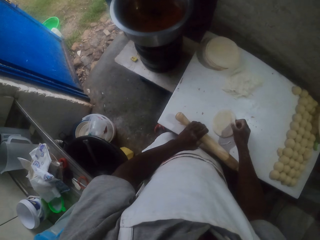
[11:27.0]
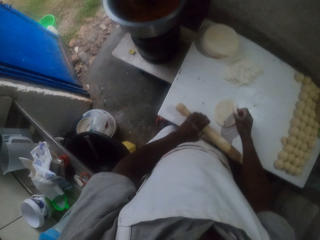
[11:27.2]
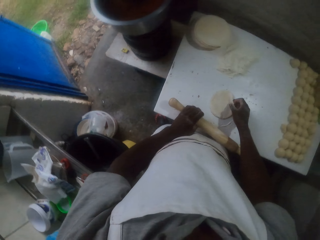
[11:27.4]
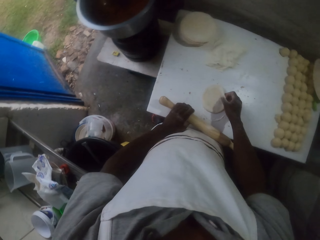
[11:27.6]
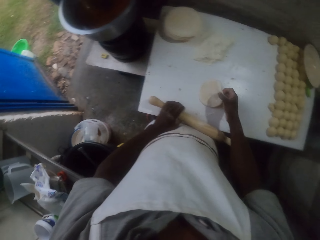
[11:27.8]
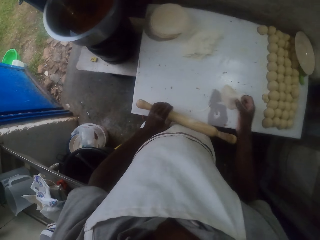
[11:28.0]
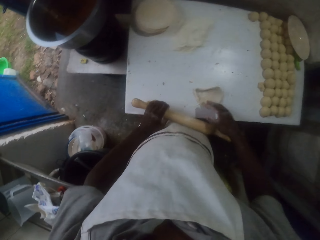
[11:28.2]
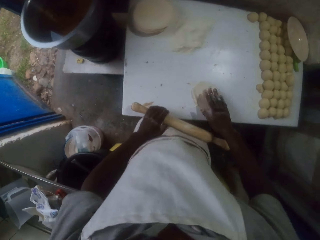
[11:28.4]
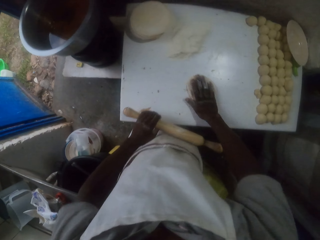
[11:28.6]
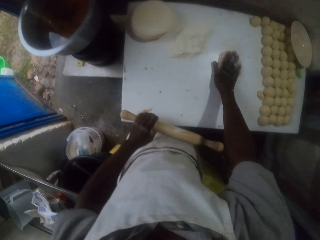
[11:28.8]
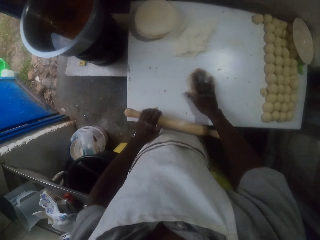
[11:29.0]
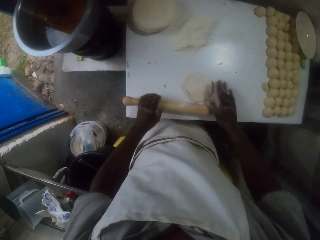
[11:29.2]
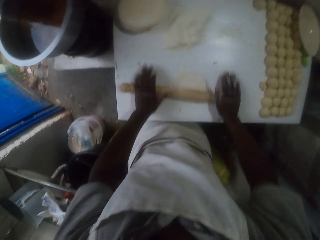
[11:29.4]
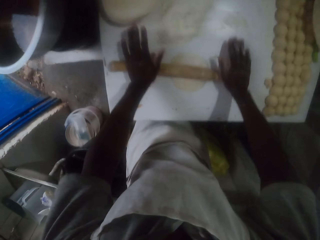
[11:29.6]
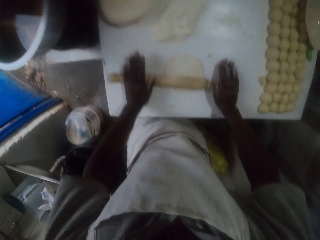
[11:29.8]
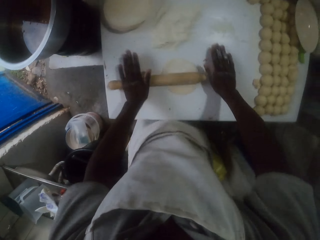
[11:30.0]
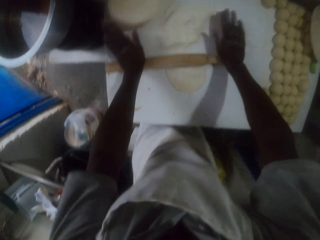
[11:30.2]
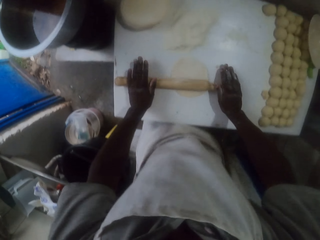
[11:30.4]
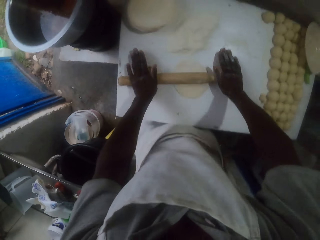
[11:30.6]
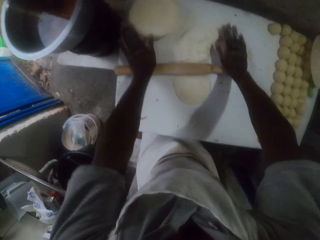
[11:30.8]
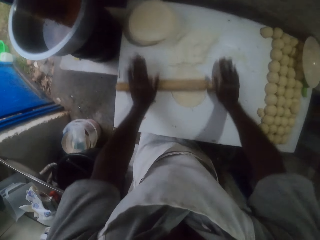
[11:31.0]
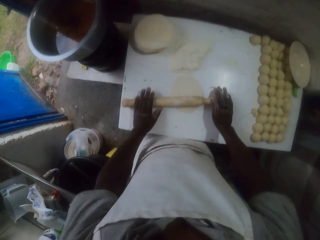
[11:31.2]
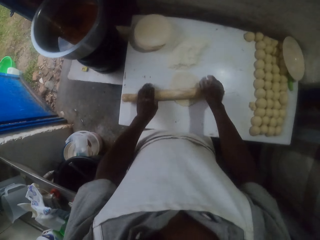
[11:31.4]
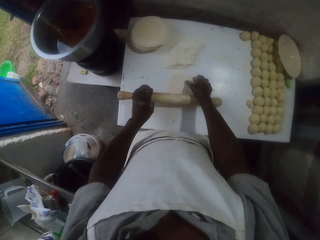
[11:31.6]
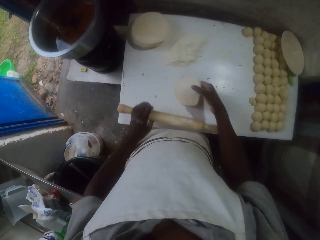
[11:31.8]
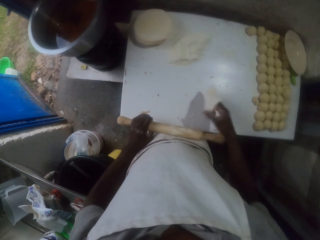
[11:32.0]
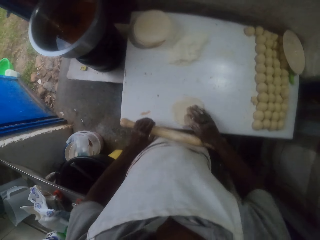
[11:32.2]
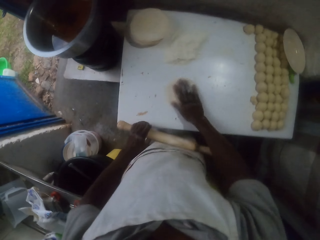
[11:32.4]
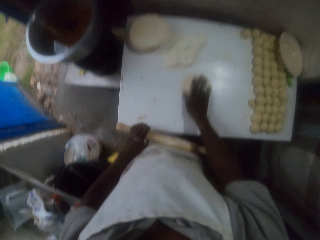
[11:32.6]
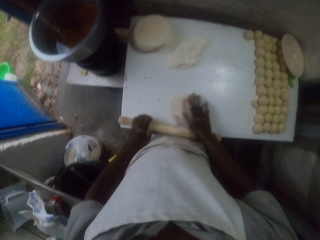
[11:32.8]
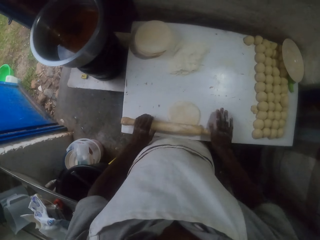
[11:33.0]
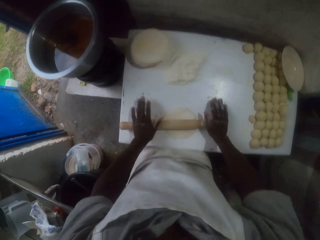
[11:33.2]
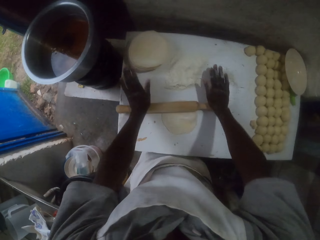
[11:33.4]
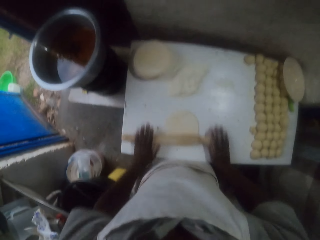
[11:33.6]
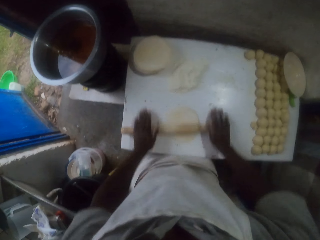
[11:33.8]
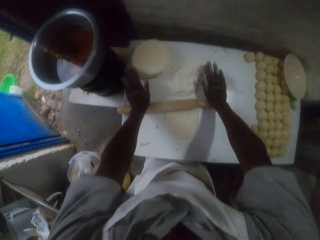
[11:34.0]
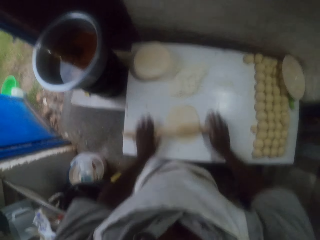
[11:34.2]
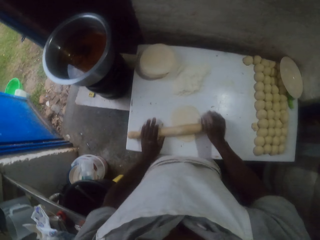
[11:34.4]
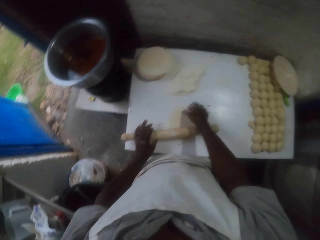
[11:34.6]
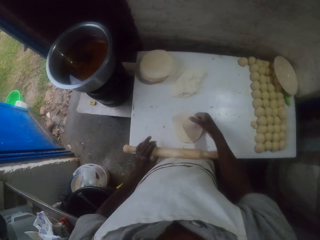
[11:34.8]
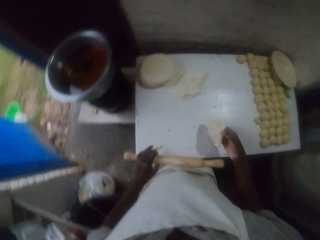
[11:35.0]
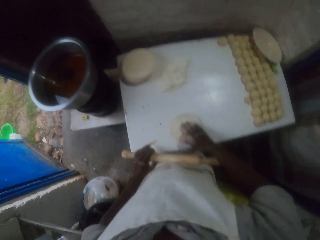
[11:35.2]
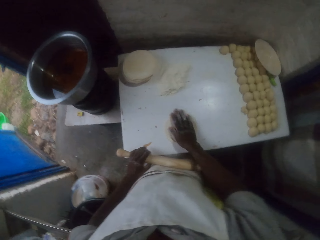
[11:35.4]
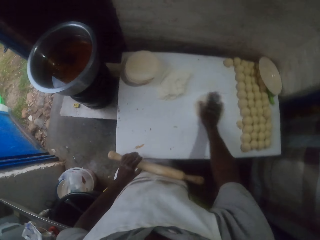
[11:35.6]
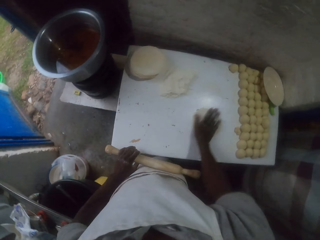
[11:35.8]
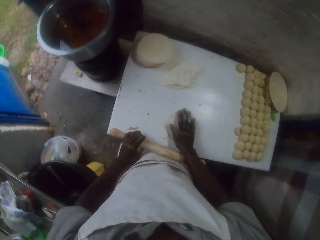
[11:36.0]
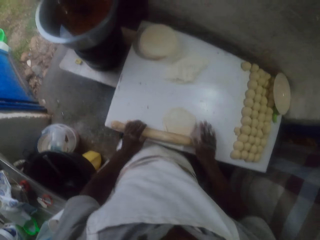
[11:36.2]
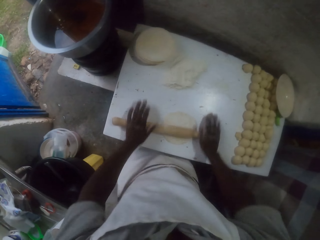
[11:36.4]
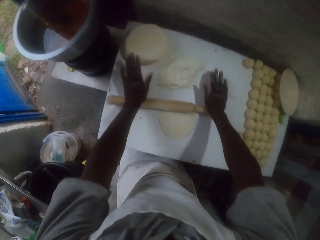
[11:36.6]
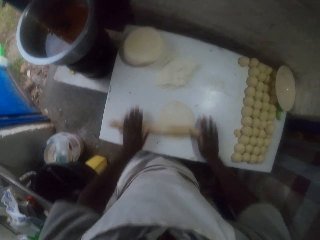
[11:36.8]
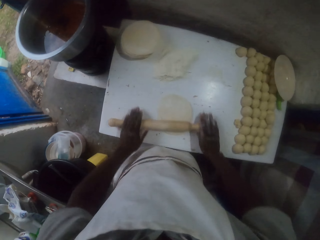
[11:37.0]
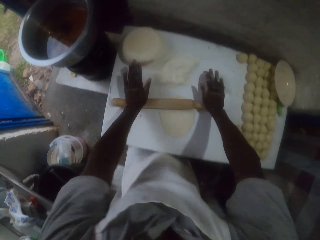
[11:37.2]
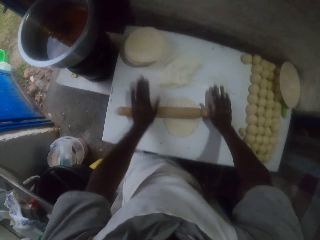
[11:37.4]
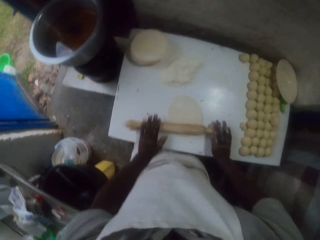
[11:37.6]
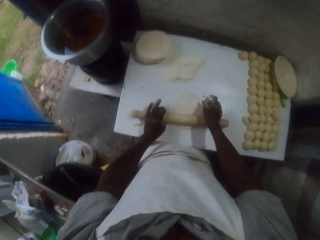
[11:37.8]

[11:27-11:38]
The camera wearer flips the dough. They dust the dough with flour. They roll the dough with a rolling pin. They flip the dough. They roll the dough with the rolling pin. They flip the dough. They roll the dough with the rolling pin.

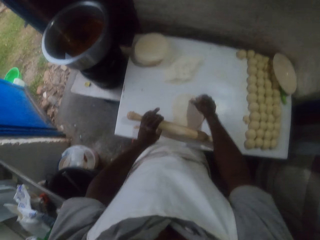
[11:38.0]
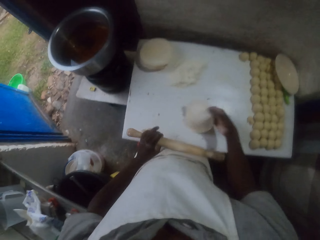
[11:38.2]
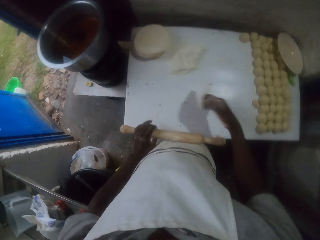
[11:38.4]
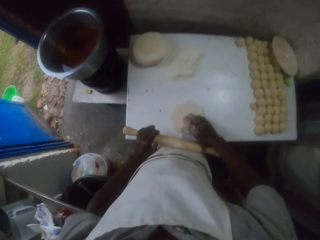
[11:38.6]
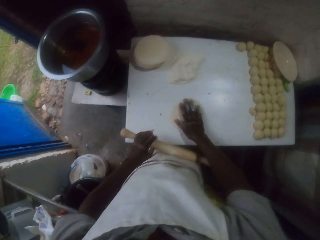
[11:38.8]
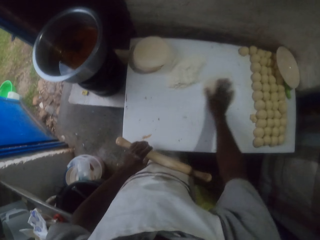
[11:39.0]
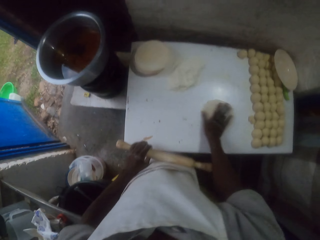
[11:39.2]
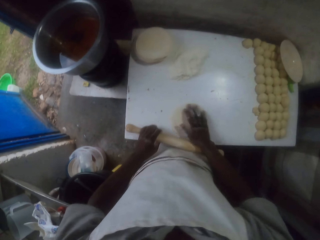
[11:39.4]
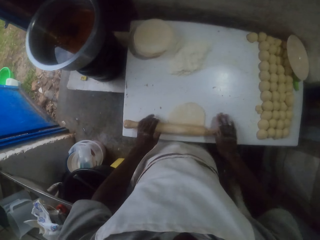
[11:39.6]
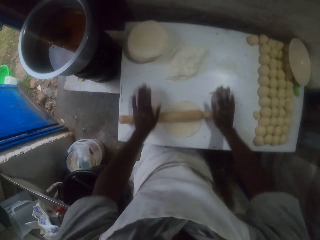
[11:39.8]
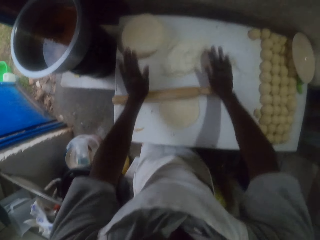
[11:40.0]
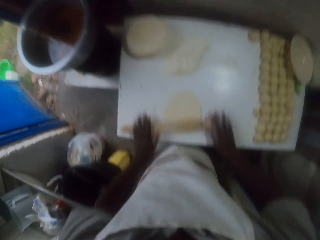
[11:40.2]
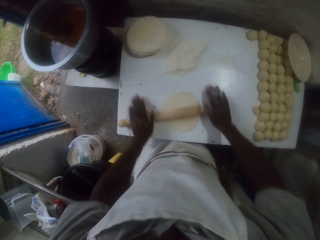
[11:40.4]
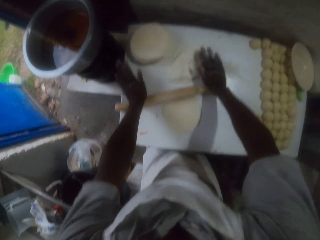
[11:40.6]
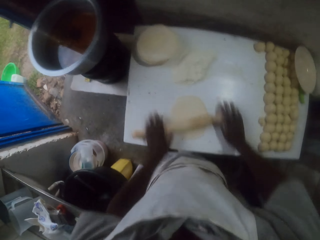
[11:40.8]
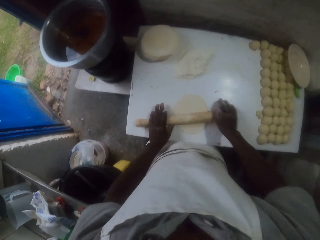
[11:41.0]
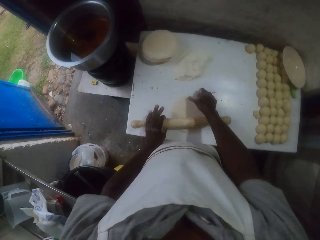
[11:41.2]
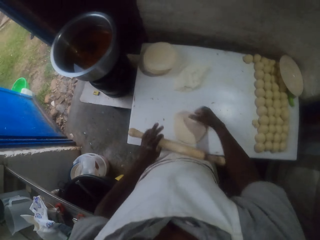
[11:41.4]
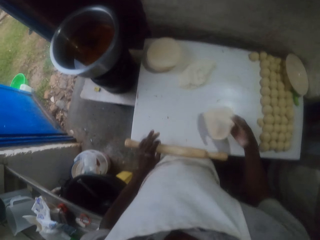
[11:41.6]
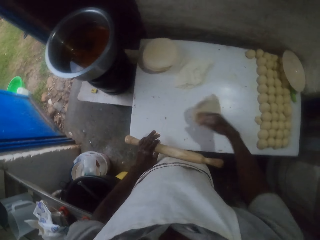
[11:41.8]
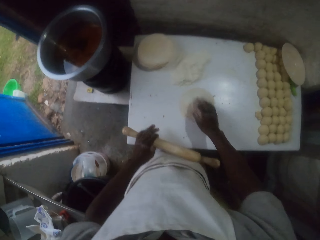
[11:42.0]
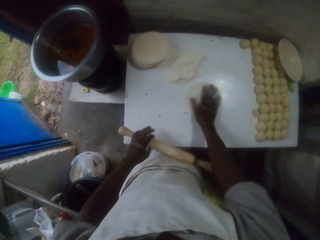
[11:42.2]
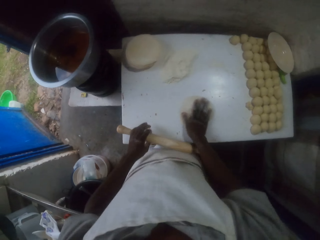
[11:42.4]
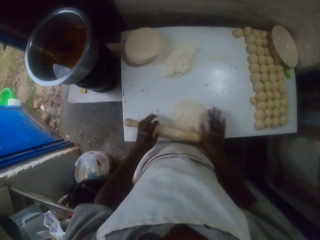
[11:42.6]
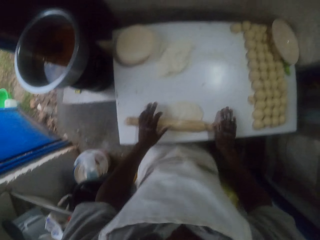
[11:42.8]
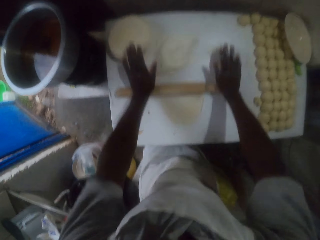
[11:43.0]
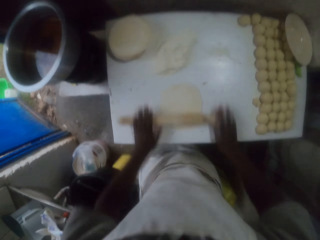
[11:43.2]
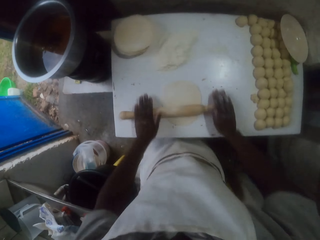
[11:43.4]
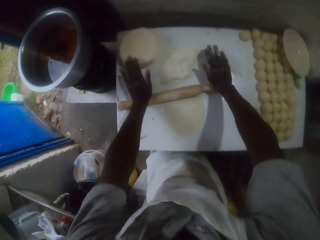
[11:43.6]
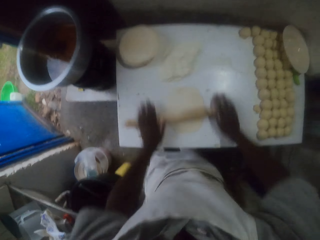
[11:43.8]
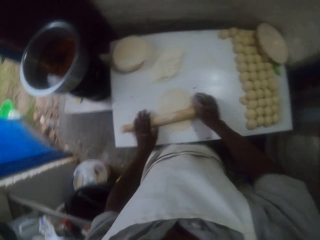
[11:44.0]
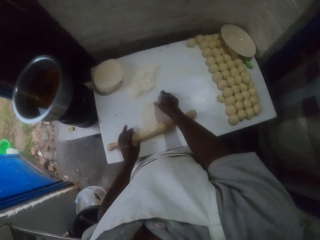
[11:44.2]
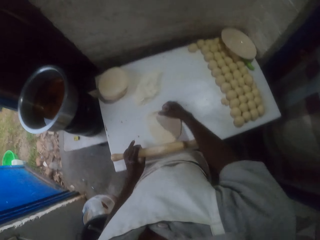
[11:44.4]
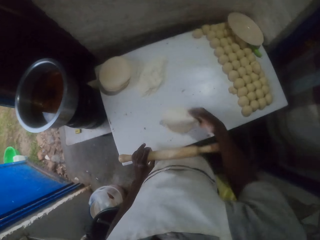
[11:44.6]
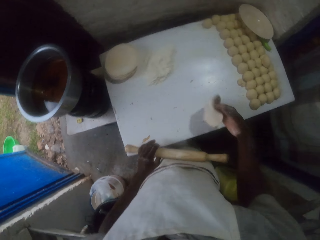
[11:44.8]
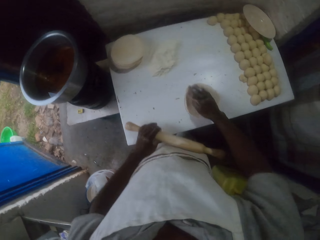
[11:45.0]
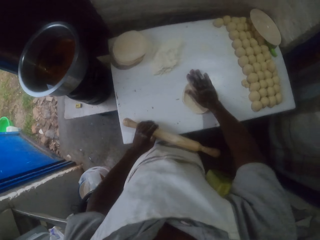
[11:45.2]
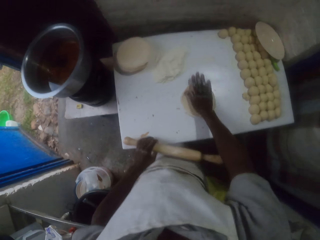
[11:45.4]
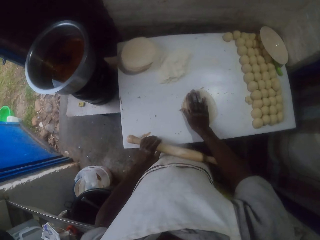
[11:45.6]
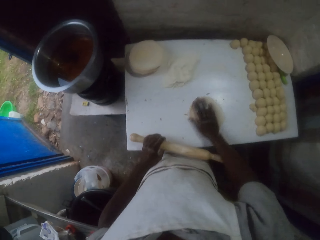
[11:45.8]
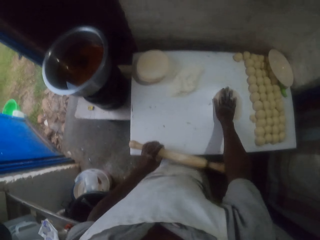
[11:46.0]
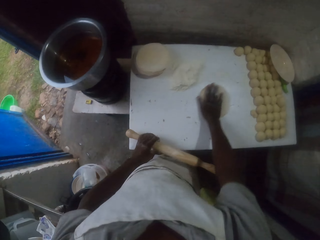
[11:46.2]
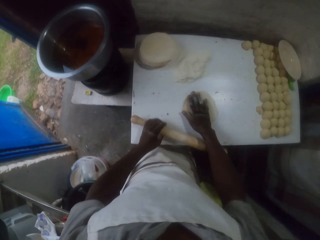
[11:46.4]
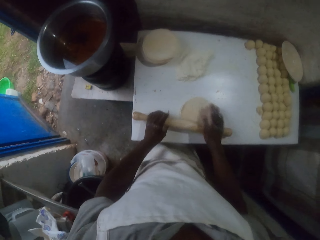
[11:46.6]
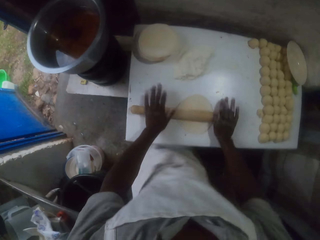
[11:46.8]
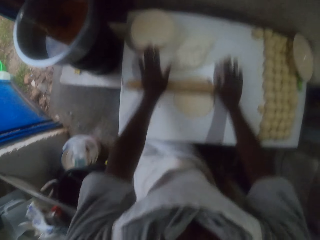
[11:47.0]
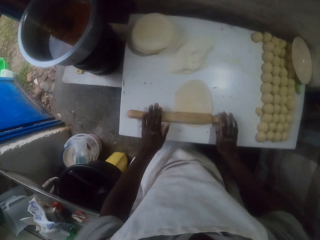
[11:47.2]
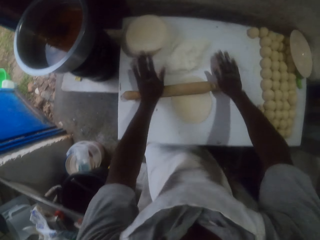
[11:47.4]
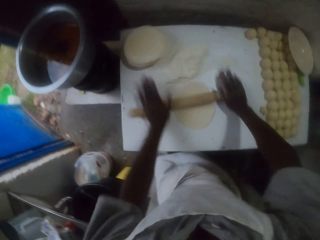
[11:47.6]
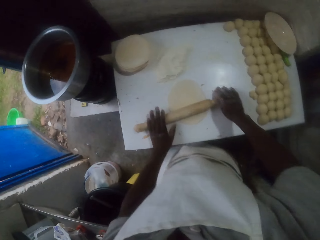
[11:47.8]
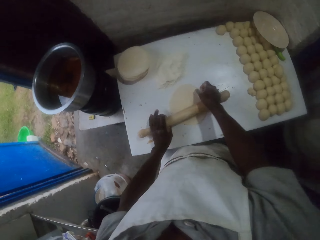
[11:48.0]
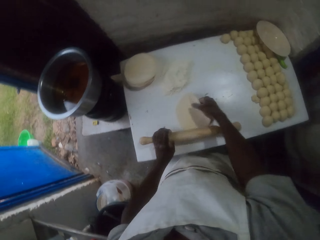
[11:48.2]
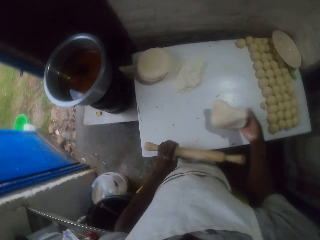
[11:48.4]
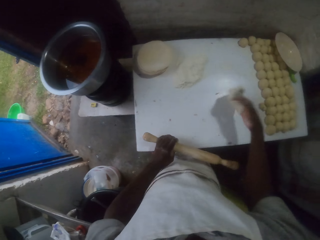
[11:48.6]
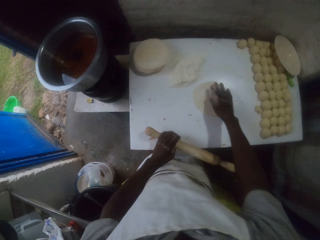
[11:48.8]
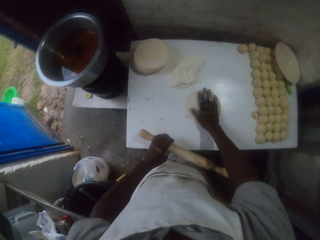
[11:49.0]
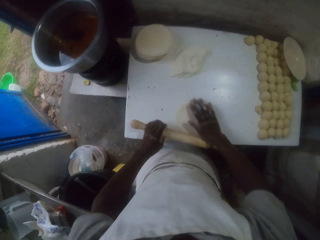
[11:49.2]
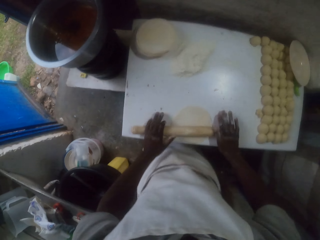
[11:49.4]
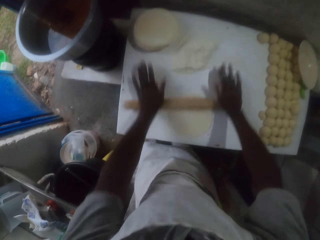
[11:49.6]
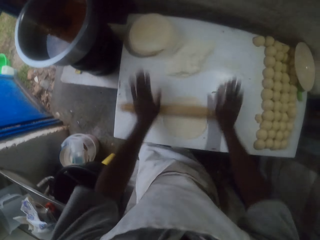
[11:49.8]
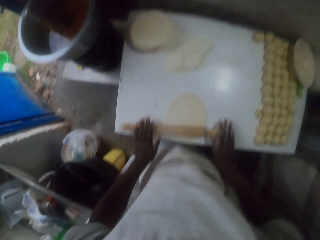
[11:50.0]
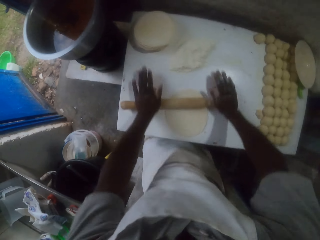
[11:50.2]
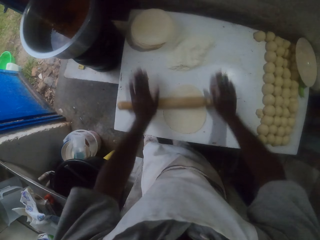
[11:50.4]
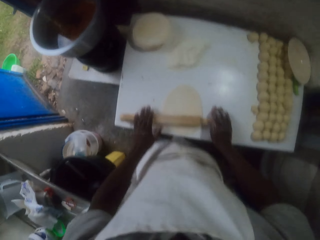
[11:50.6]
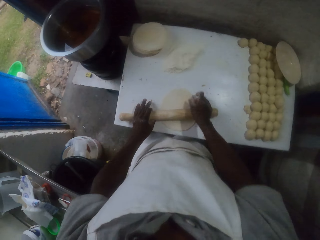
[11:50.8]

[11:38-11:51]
The camera wearer flips the dough. They dust the dough with flour. They roll the dough with a rolling pin. They flip the dough. They roll the dough with the rolling pin. They flip the dough. They roll the dough with the rolling pin. They flip the dough. They roll the dough with the rolling pin.
